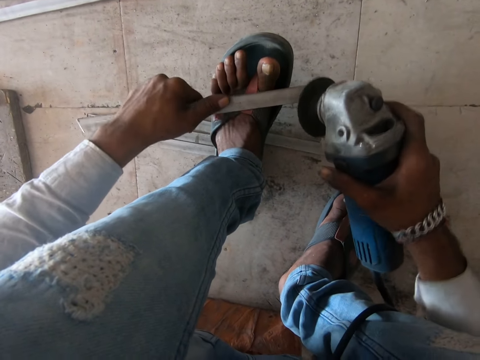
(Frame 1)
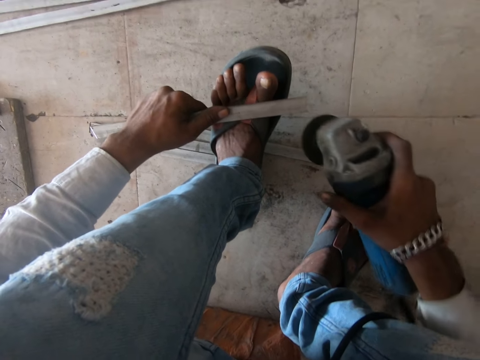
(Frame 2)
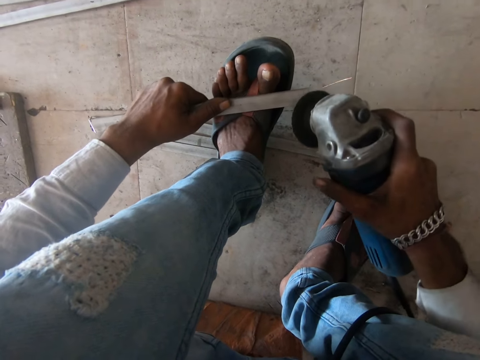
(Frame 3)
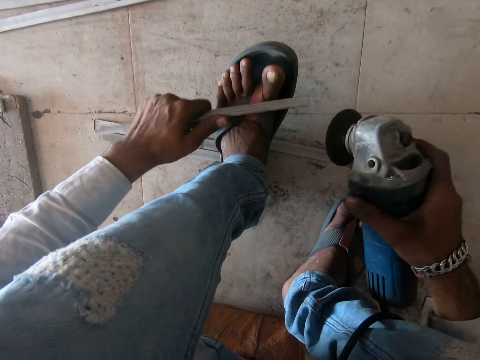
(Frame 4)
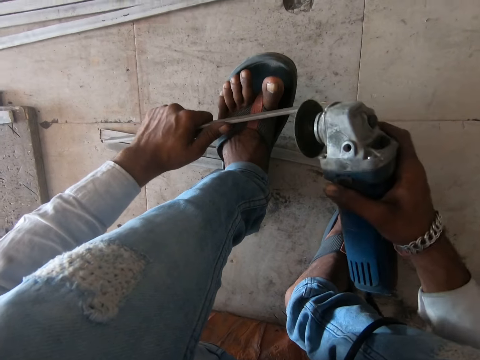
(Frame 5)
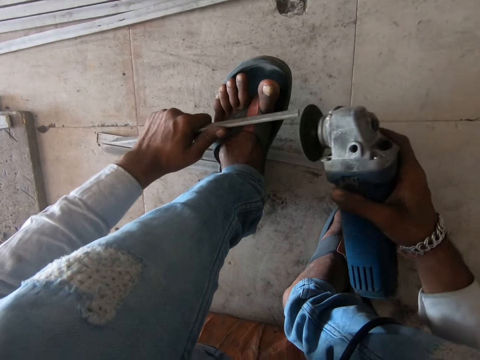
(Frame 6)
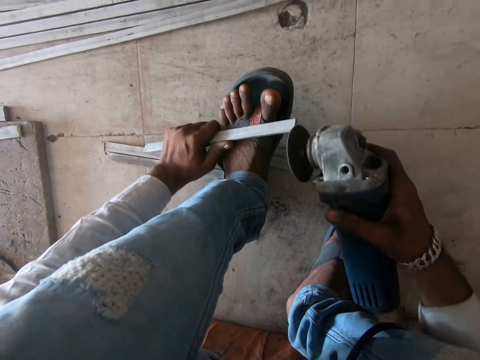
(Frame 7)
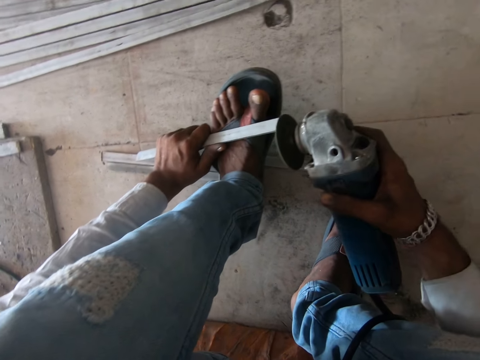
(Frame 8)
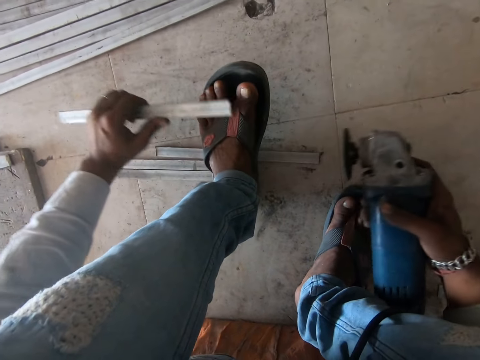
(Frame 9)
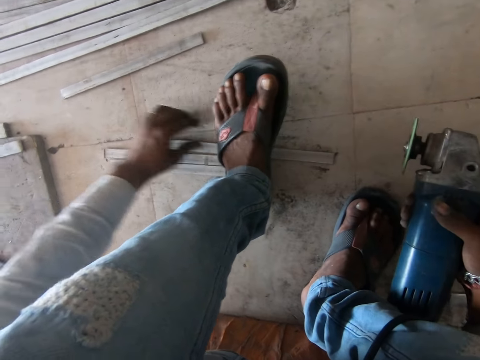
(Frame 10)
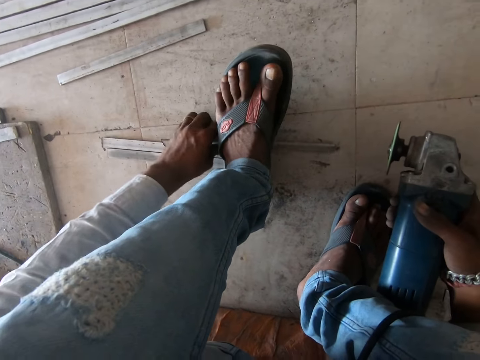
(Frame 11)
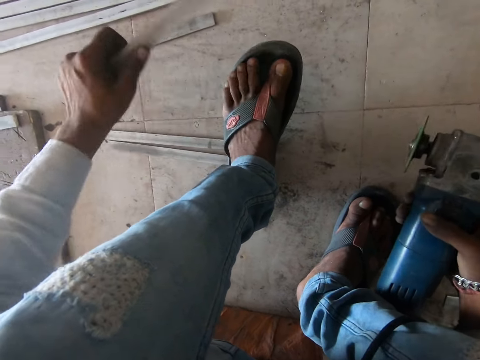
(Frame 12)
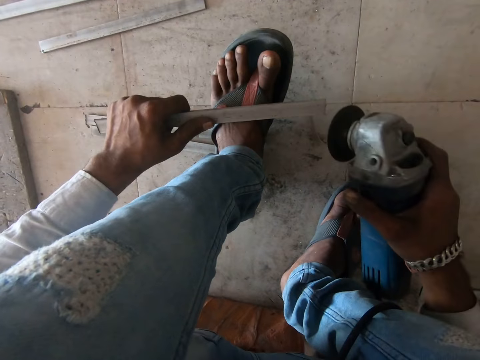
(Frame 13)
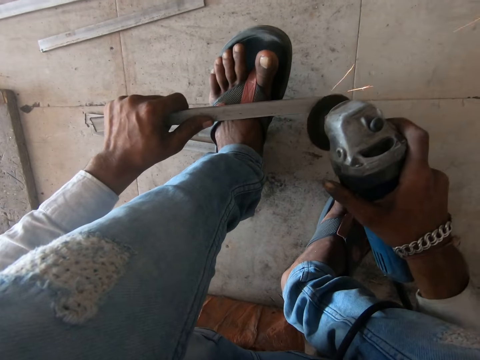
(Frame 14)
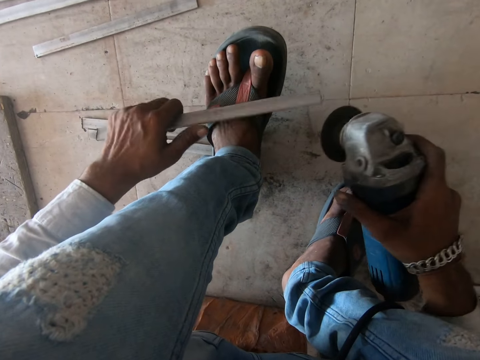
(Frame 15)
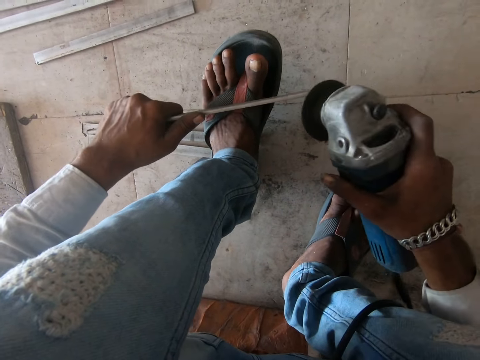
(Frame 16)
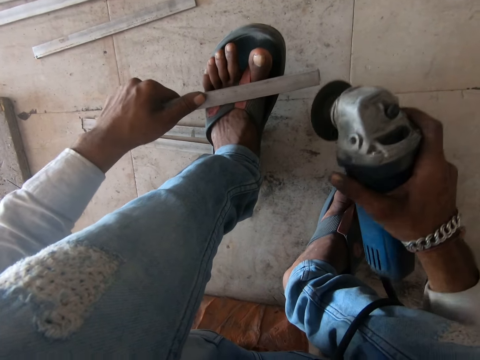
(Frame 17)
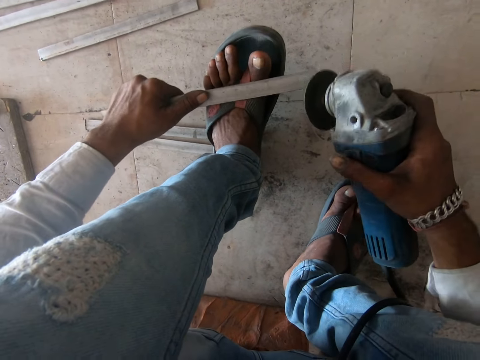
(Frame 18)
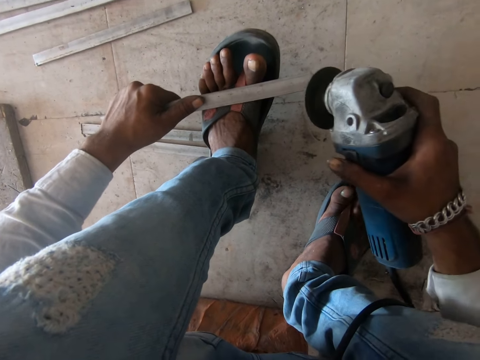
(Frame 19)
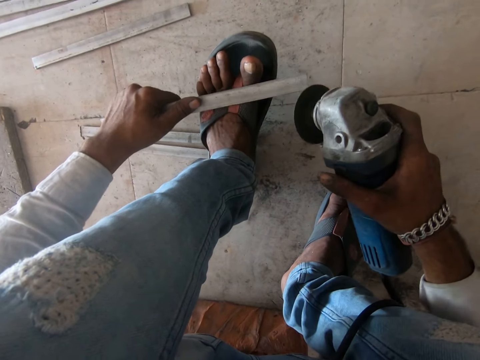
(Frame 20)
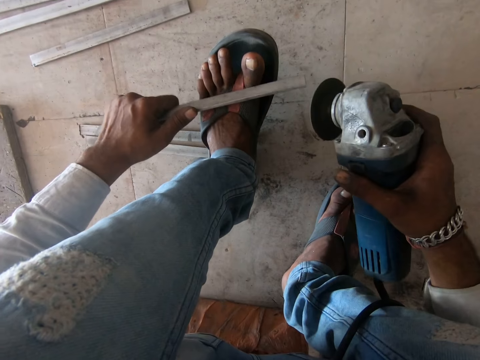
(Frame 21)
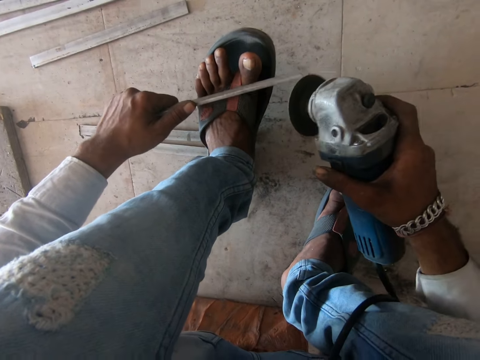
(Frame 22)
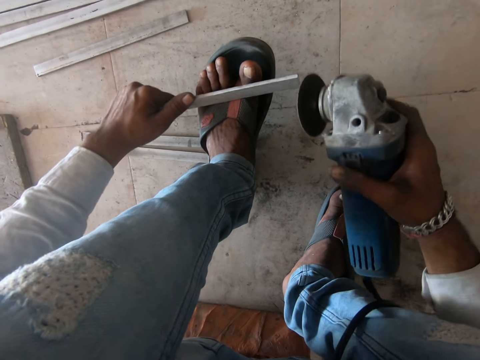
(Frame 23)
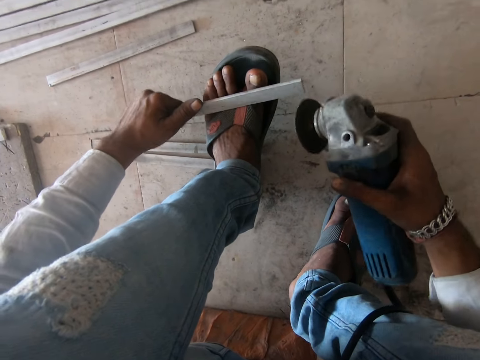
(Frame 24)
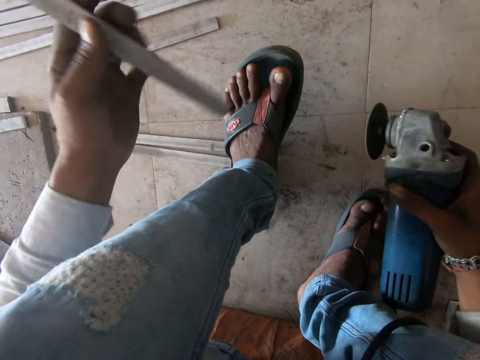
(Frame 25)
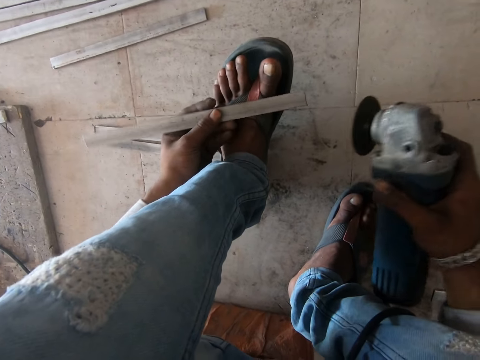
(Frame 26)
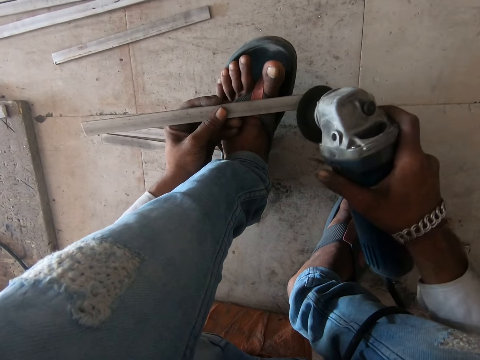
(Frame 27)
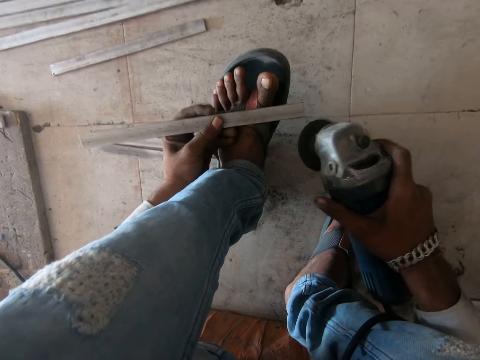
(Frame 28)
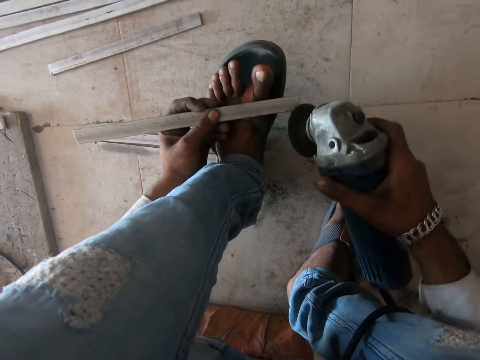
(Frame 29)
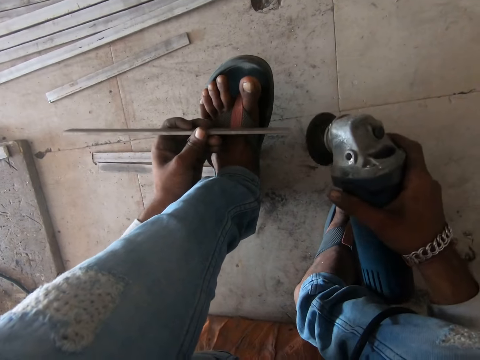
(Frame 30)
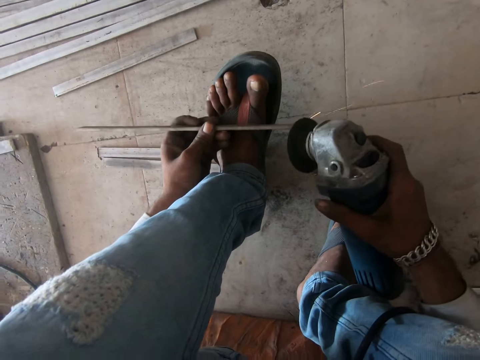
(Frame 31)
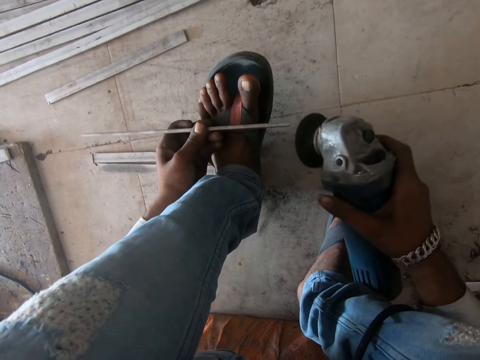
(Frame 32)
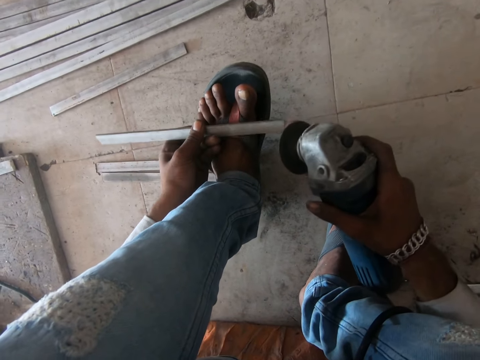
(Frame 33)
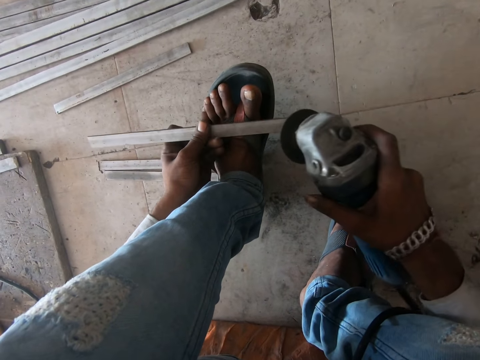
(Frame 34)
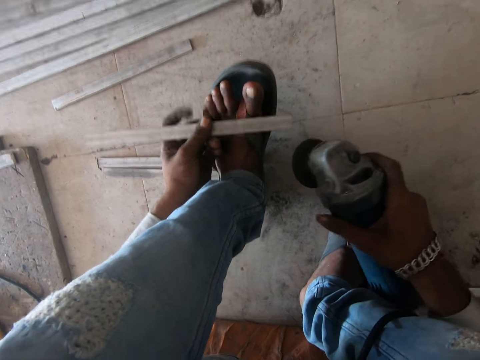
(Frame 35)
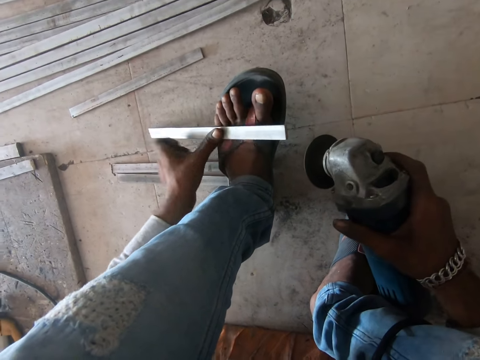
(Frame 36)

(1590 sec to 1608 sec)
The camera wearer rotates the metal bar. They polish the metal bar. They drop the metal bar on the floor. They pick up the metal bar on the floor. They place the metal bar on the foot. They grind the metal bar. They polish the metal bar. They rotate the metal bar. They polish the metal bar. They flip the metal bar. They grind the metal bar. They polish the metal bar.

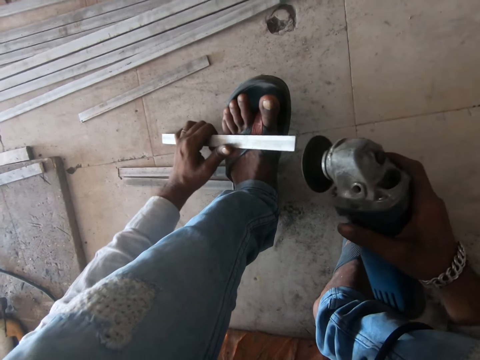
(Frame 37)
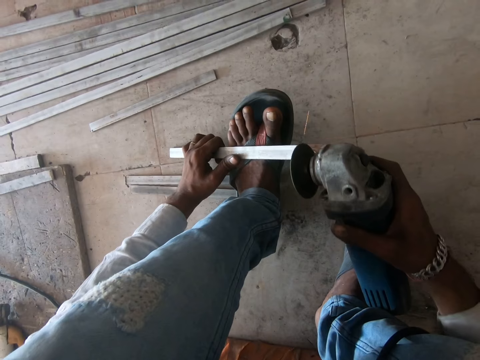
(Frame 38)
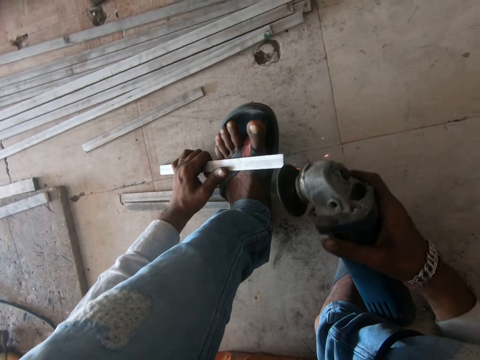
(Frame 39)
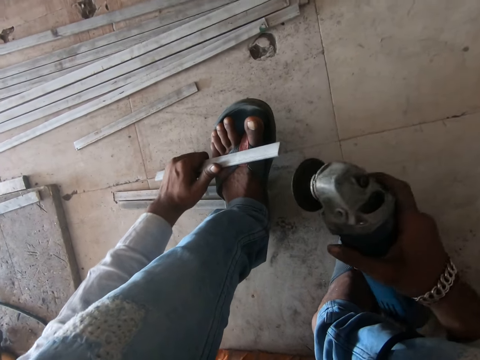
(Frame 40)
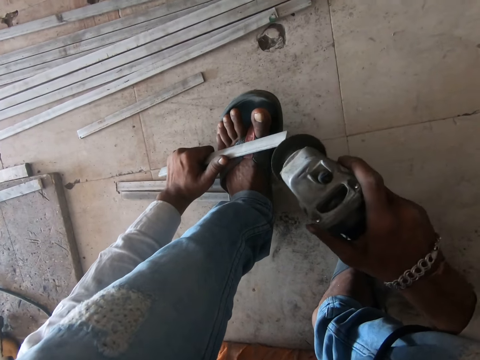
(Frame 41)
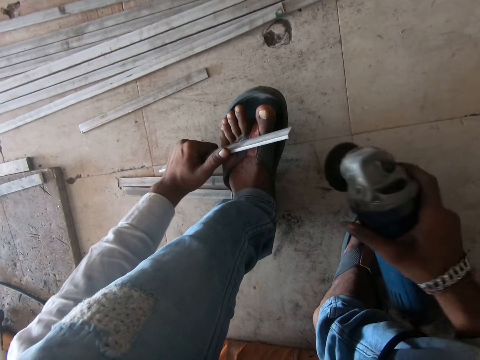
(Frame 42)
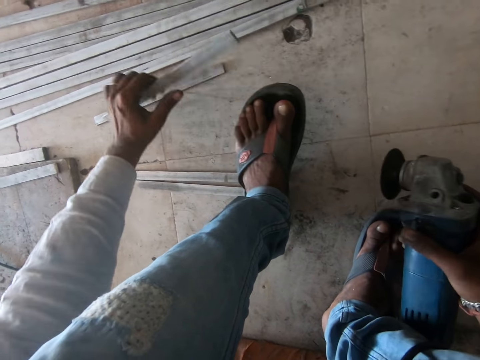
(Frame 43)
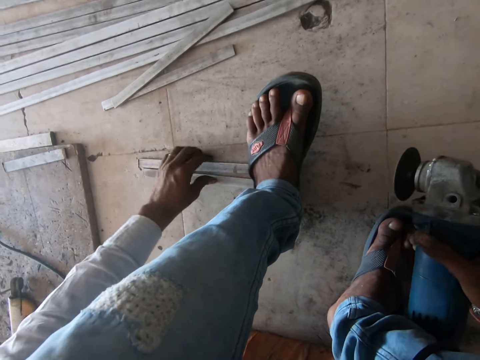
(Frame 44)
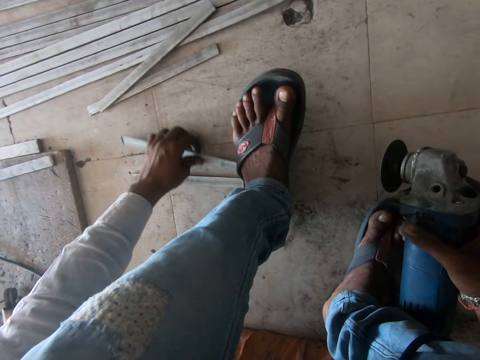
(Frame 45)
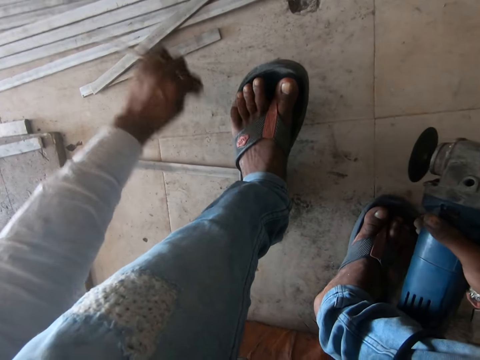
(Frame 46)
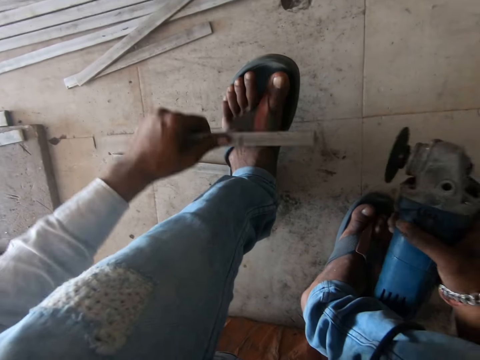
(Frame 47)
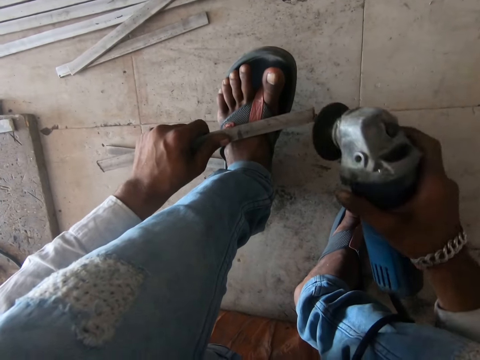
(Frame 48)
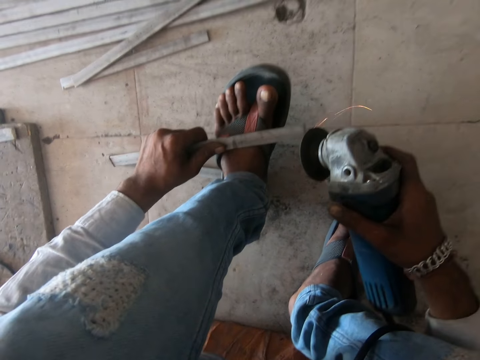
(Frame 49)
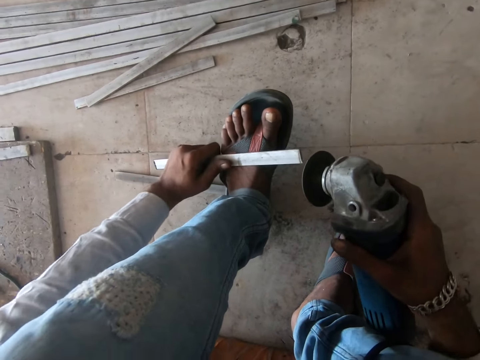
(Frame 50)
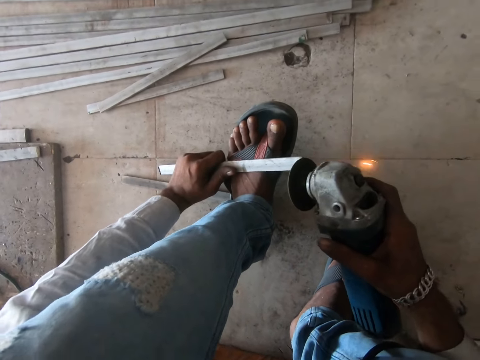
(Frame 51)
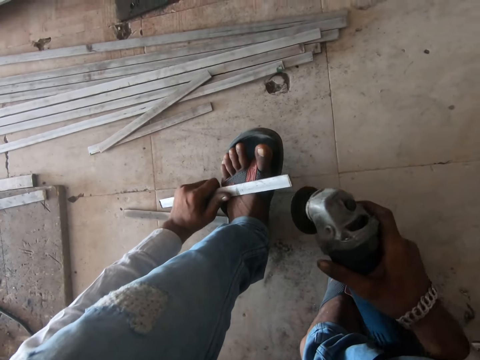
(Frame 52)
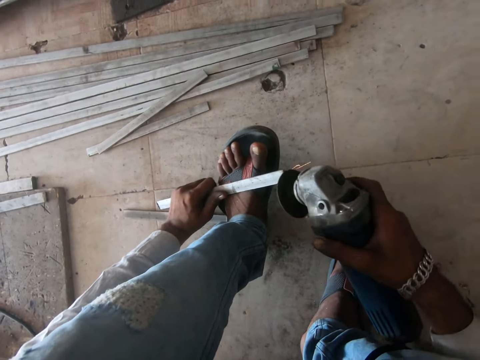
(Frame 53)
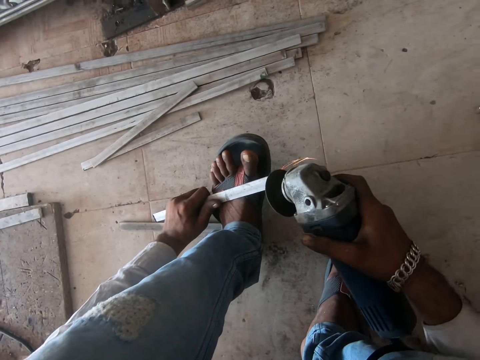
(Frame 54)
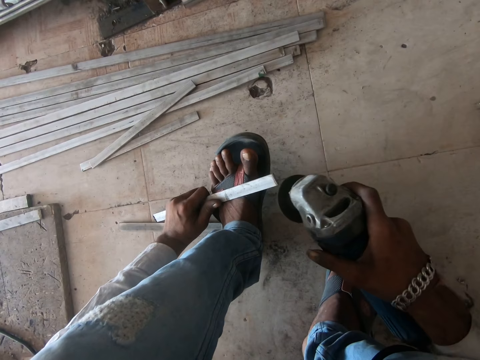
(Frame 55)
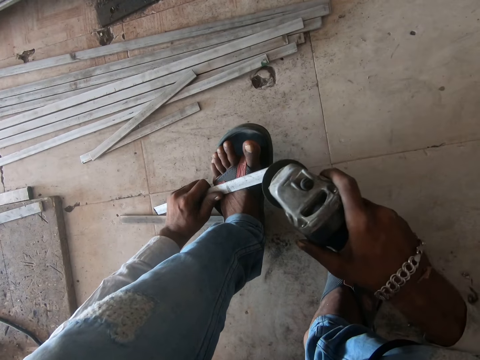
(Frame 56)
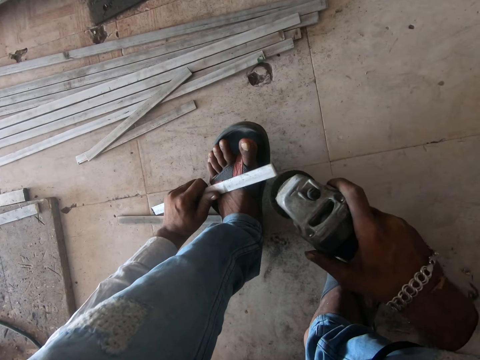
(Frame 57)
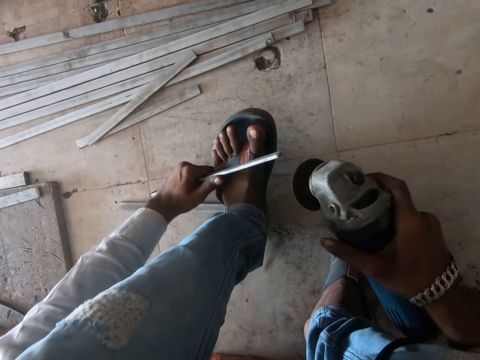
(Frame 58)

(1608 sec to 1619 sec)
The camera wearer drops the metal bar on the floor. They pick up the metal bar on the floor. They place the metal bar on the foot. They grind the metal bar. They polish the metal bar. They flip the metal bar.
